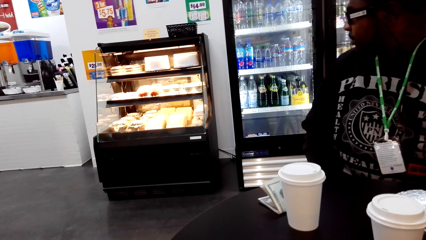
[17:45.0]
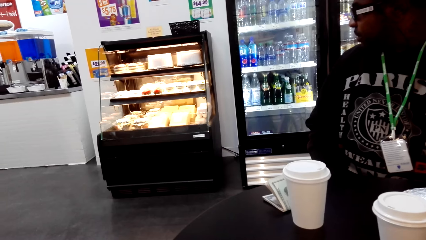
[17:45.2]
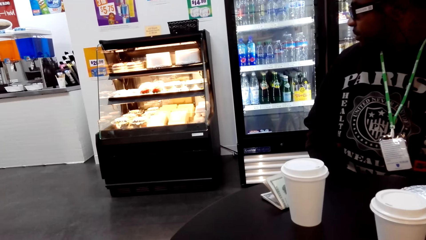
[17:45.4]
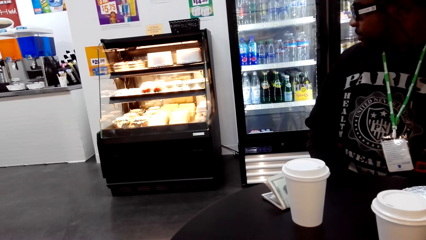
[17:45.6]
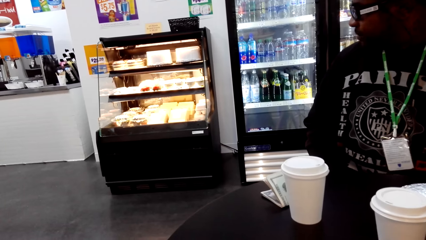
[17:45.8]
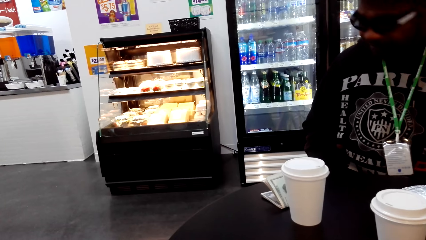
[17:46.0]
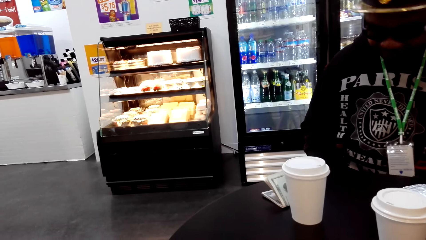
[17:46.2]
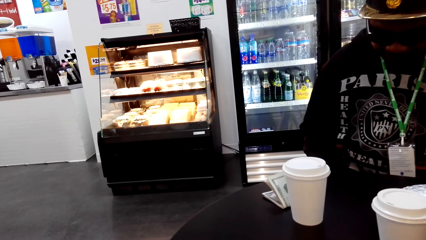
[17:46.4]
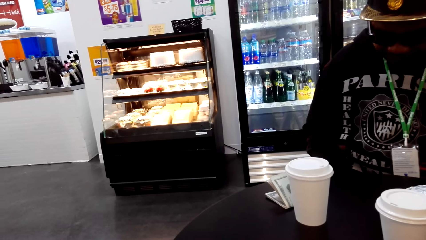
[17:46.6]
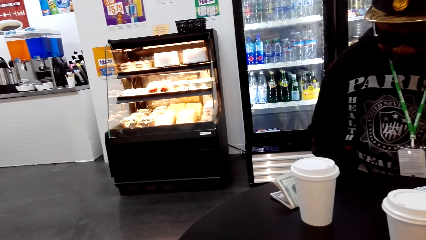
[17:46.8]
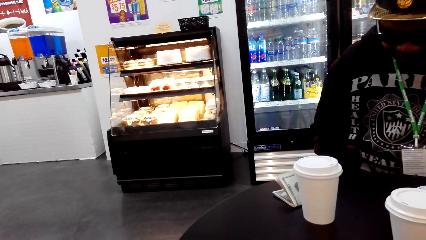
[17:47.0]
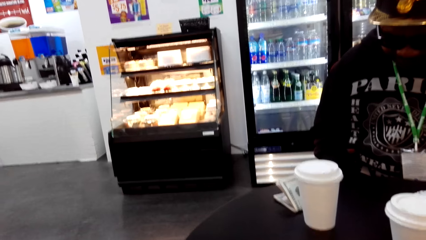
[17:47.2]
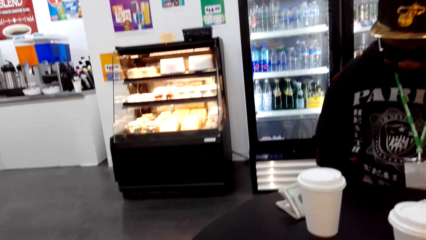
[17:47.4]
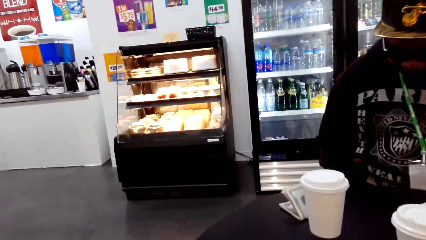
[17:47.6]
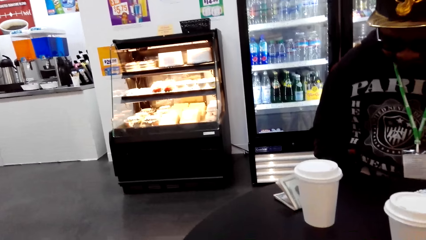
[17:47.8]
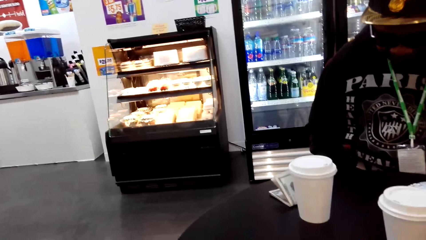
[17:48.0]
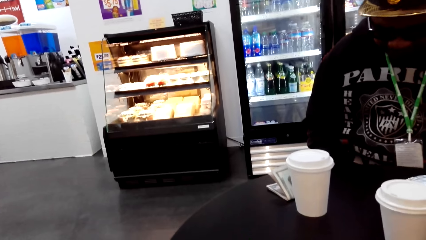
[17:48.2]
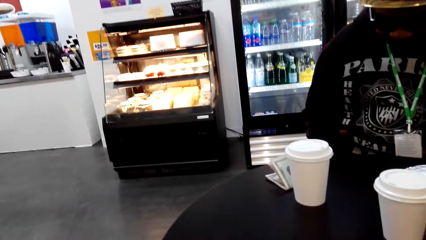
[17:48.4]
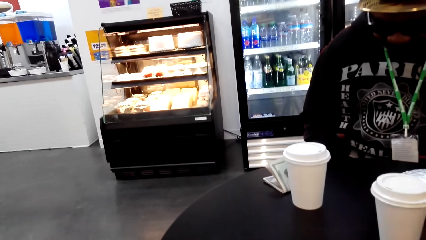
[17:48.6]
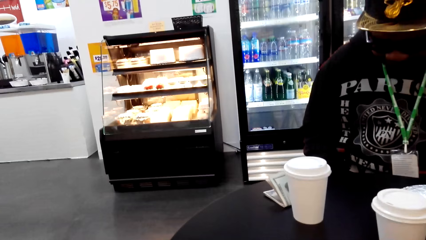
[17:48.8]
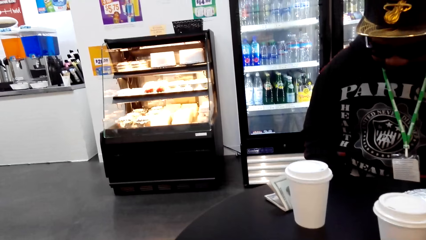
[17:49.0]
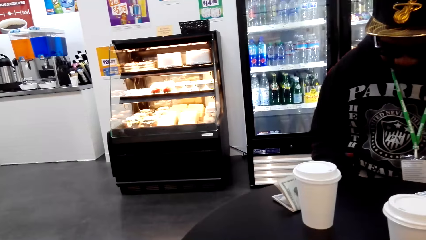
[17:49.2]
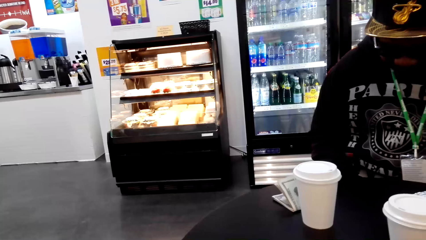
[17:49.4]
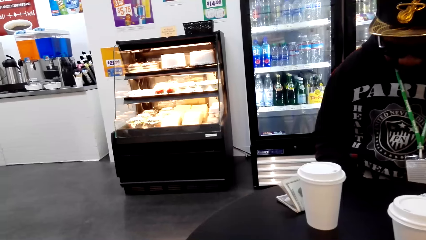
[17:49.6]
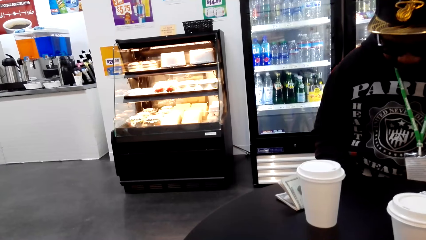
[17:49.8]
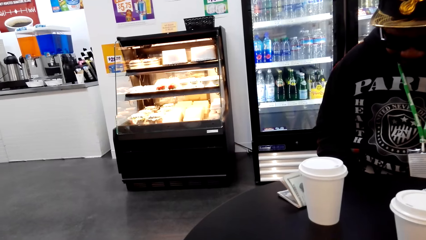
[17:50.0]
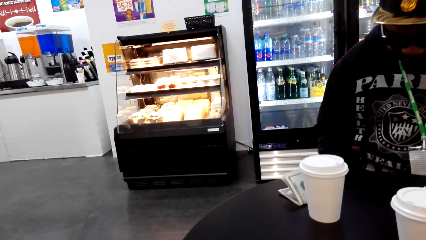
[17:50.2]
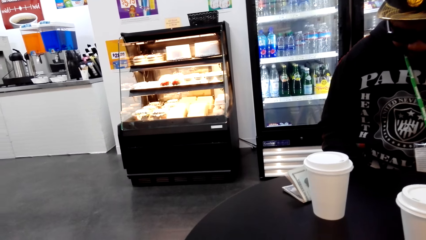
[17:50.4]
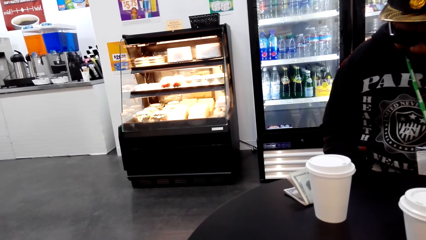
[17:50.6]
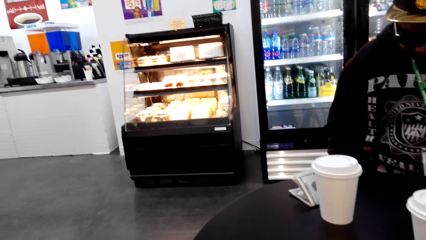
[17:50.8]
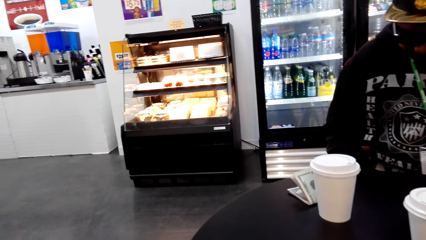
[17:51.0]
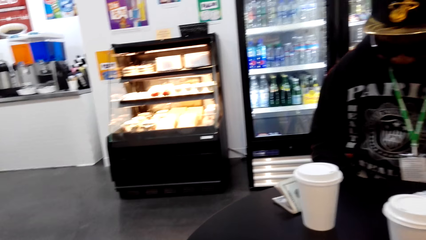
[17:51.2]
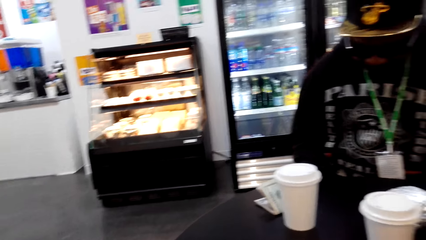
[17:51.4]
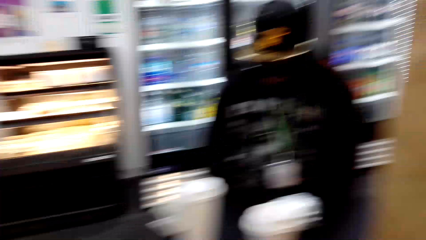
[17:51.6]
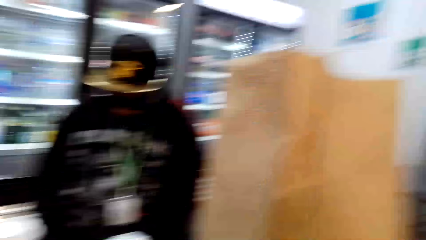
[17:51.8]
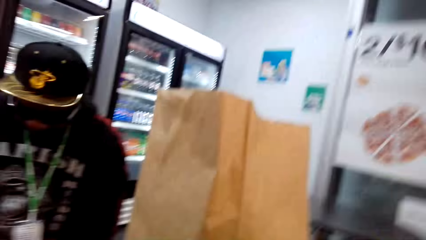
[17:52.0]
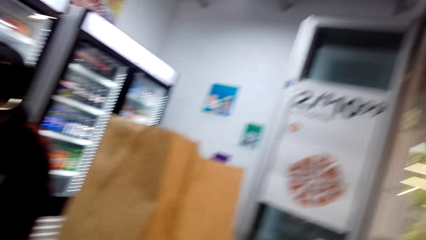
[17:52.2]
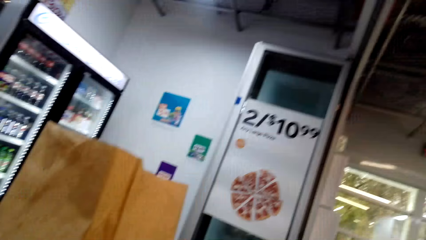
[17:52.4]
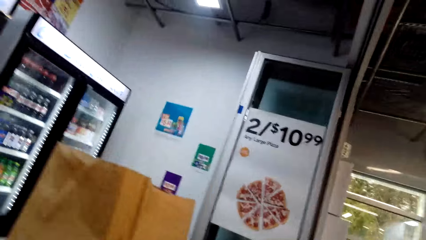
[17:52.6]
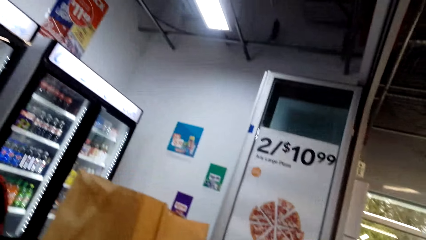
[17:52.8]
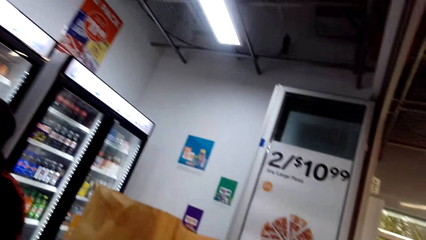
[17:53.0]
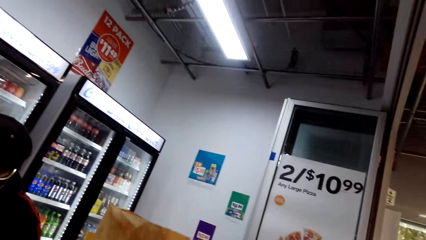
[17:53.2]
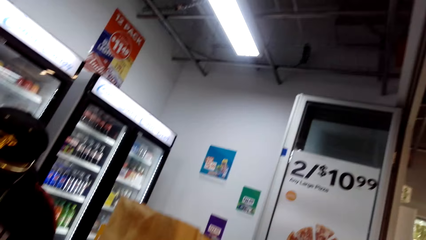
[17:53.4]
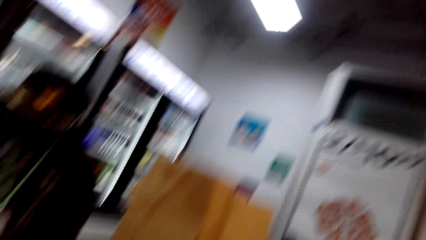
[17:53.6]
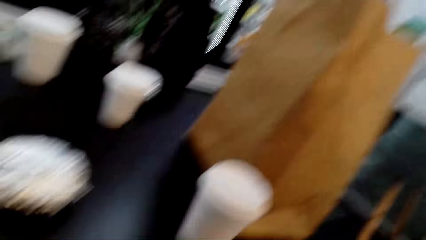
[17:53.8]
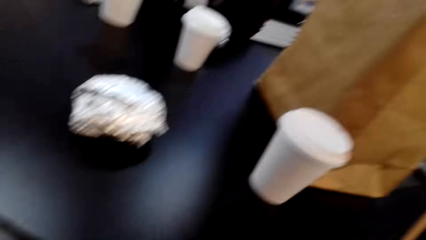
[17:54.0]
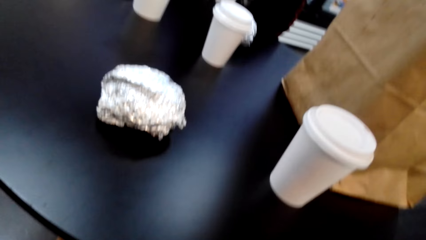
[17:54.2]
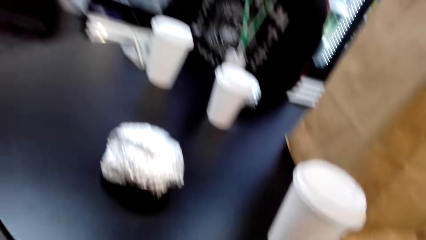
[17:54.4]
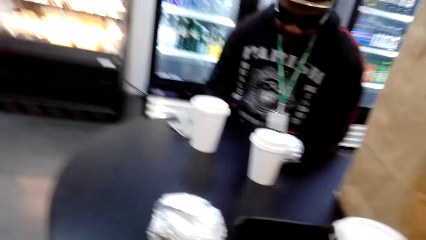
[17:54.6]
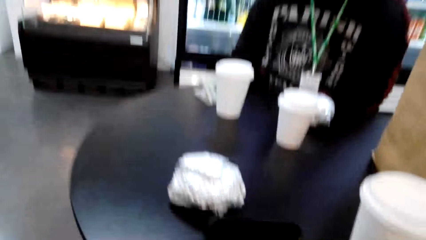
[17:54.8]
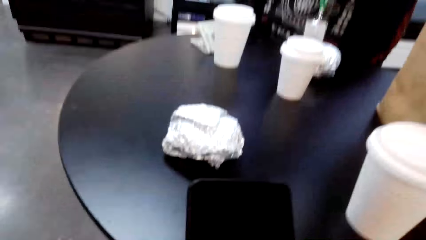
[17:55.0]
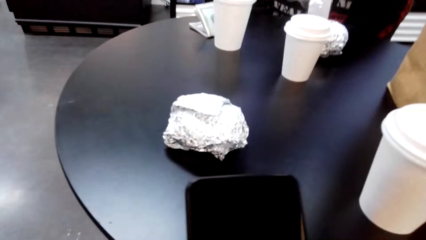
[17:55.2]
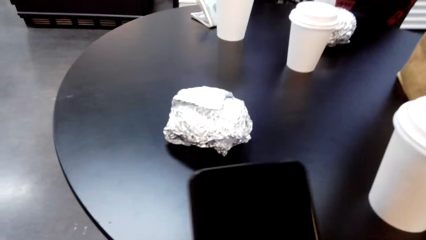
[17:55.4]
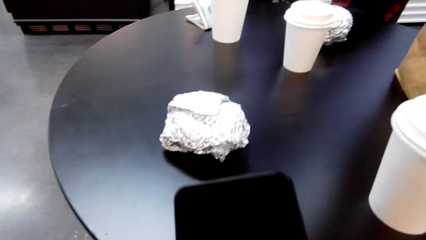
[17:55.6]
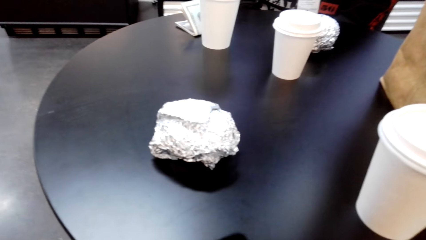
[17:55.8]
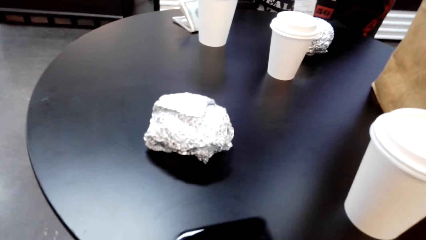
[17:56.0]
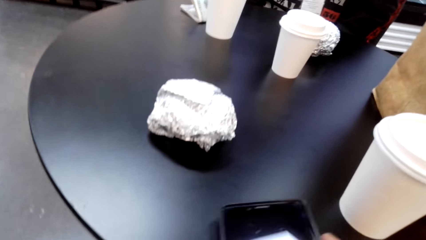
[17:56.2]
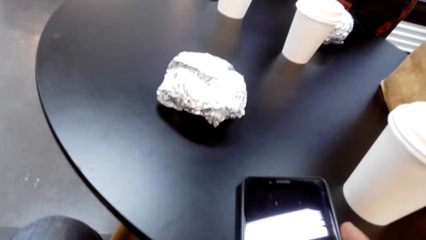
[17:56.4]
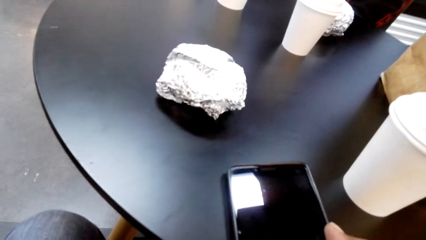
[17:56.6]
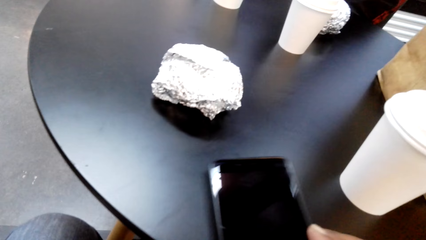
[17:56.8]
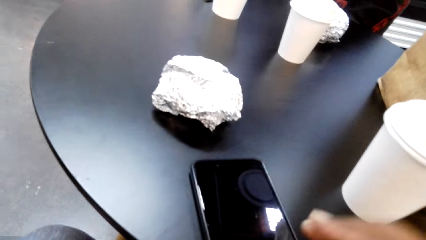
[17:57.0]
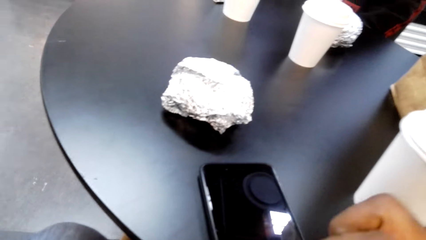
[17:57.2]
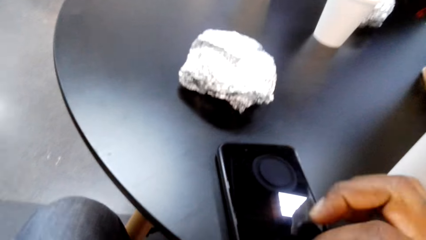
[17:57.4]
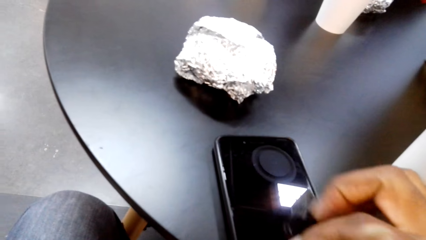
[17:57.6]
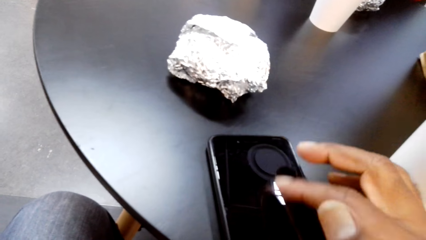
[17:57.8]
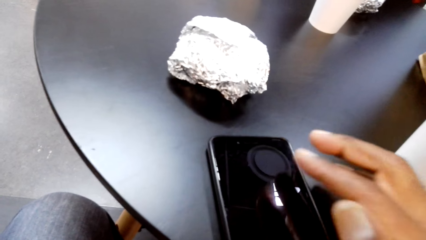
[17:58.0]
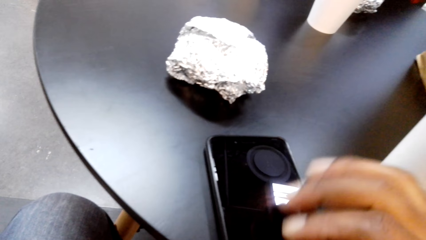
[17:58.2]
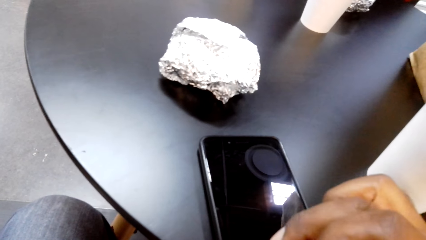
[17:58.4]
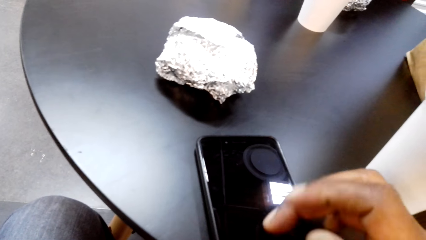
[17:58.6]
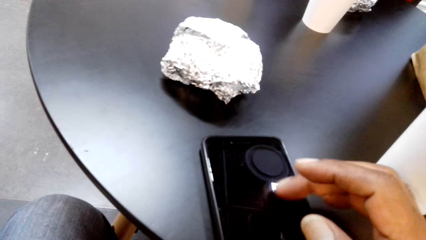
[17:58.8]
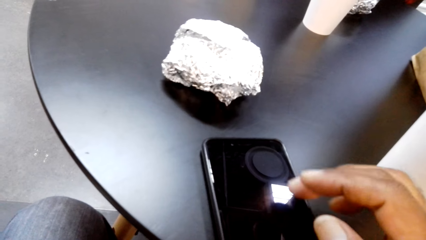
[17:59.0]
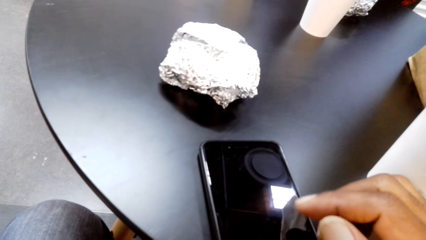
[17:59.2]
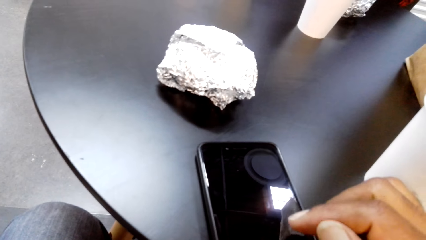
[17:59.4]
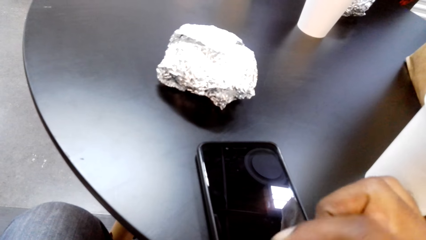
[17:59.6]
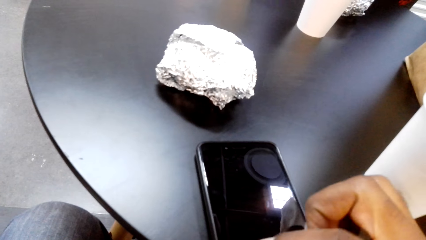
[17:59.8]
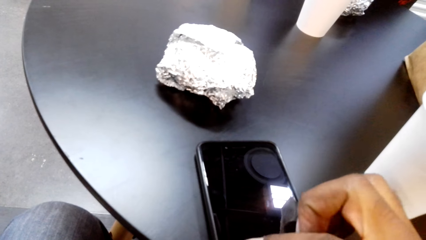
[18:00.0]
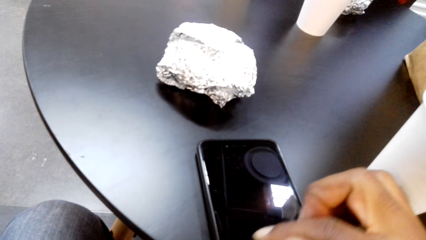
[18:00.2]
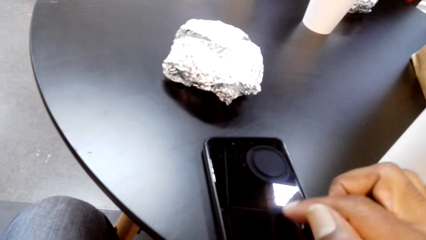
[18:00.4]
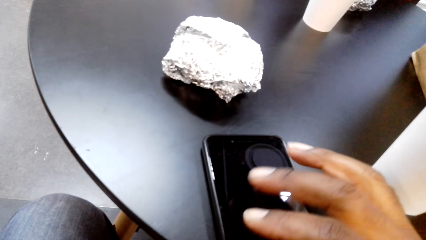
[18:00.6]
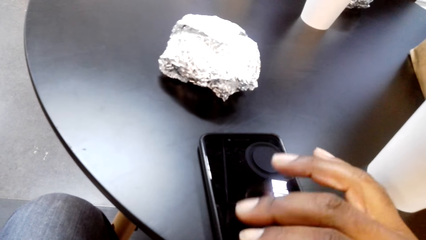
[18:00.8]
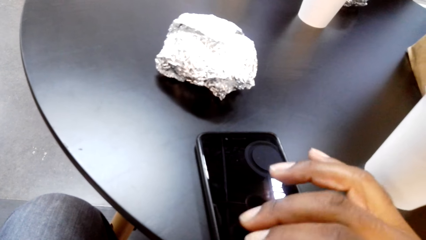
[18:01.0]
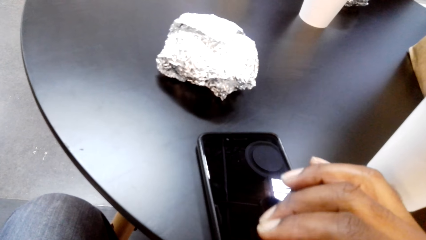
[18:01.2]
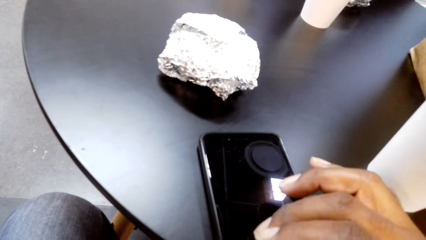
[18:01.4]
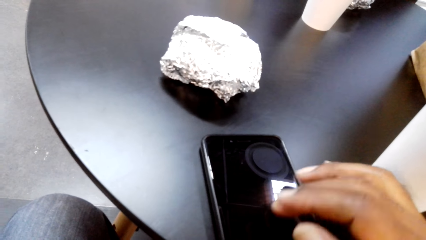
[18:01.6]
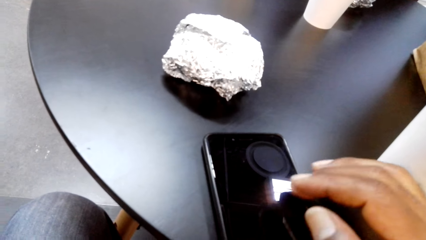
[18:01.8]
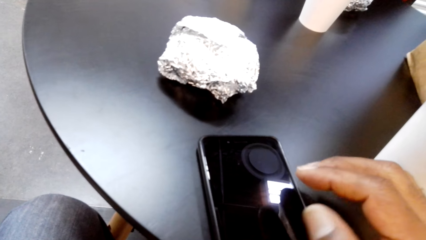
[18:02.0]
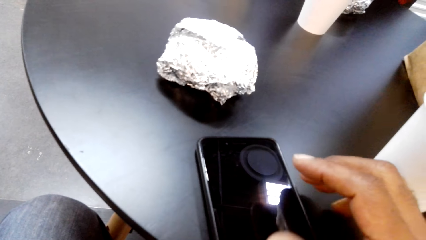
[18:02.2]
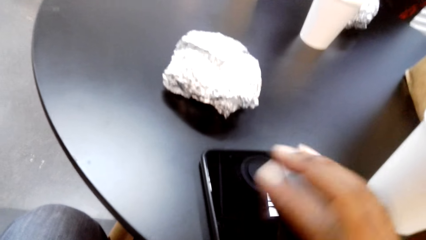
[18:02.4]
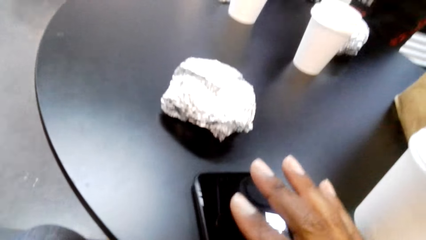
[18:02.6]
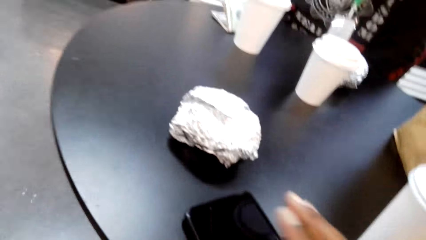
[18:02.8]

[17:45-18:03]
The camera wearer dialogues with a man. They look around the supermarket. They pick up a phone and place the phone on the table. They press the phone and swipe the phone.
